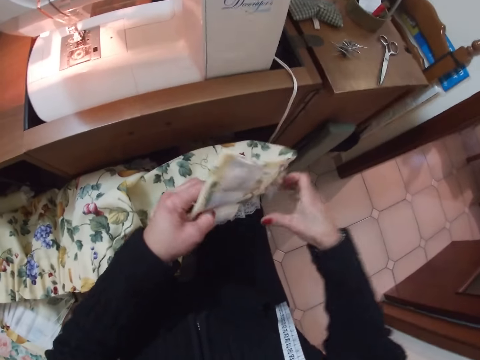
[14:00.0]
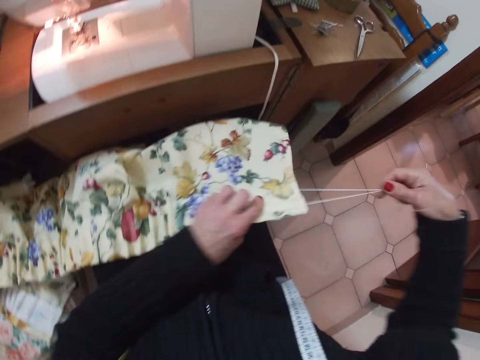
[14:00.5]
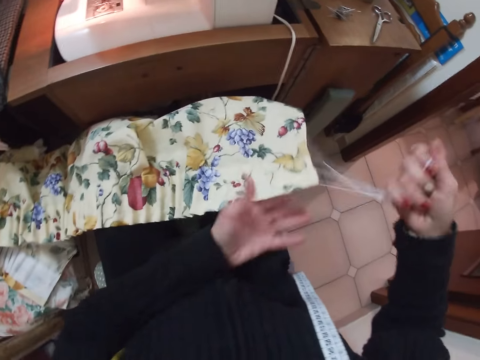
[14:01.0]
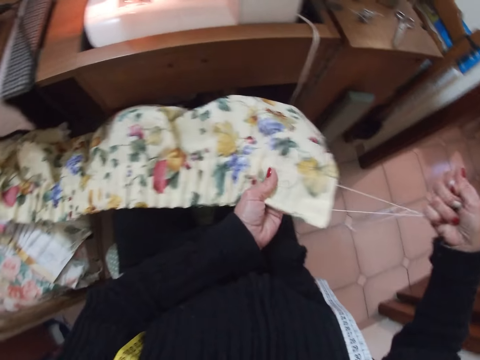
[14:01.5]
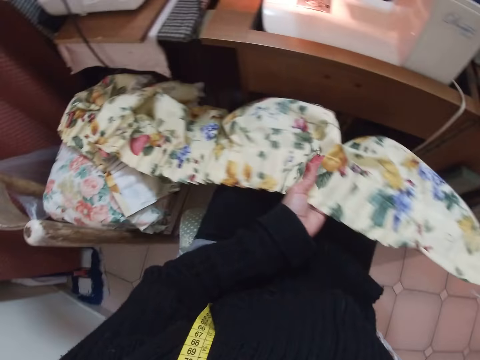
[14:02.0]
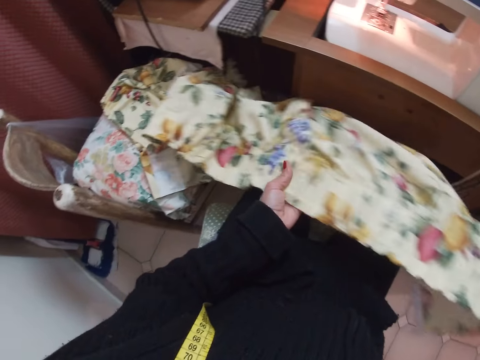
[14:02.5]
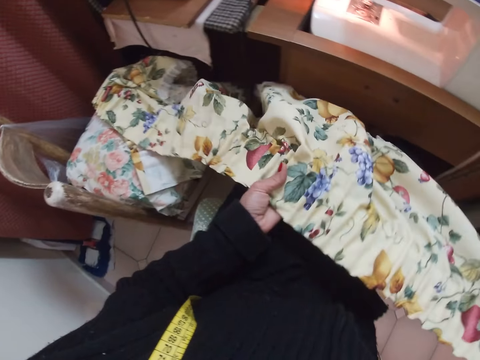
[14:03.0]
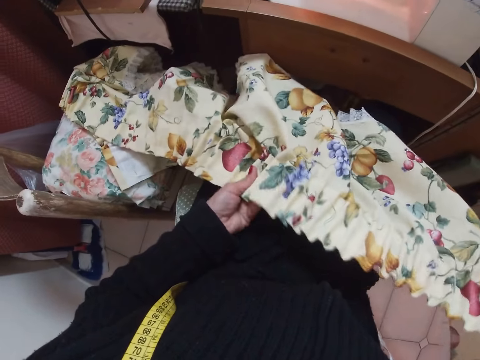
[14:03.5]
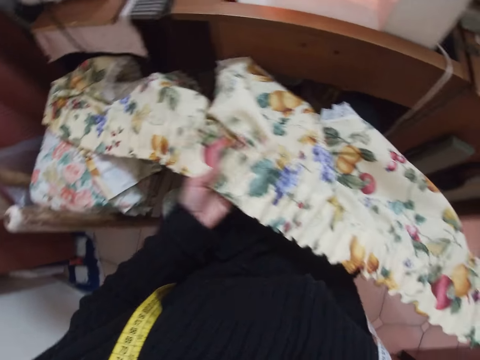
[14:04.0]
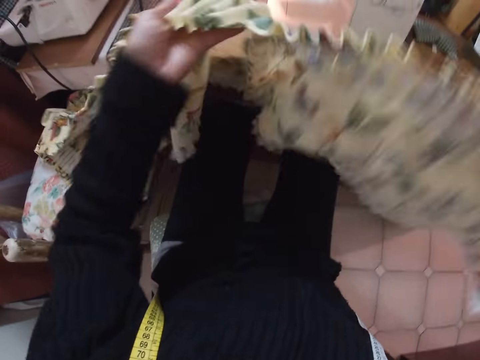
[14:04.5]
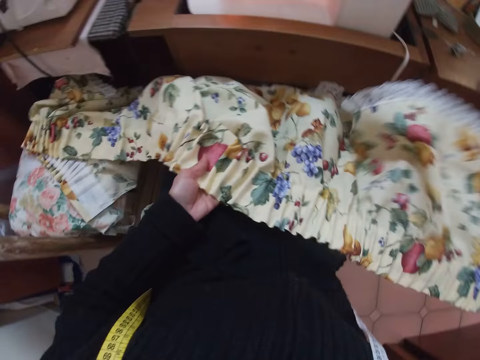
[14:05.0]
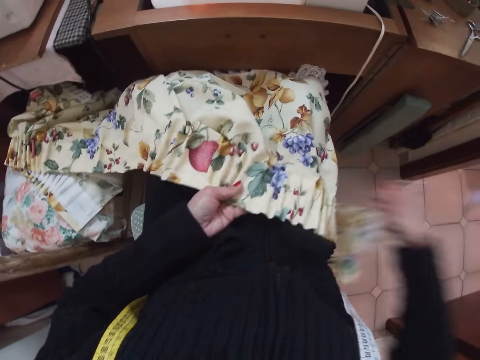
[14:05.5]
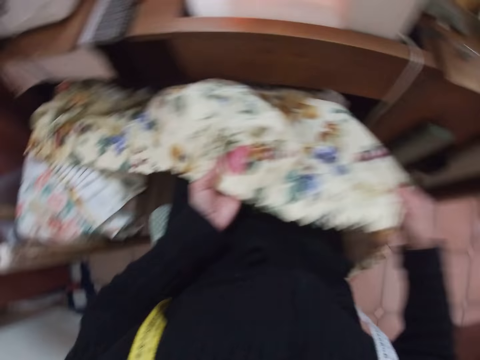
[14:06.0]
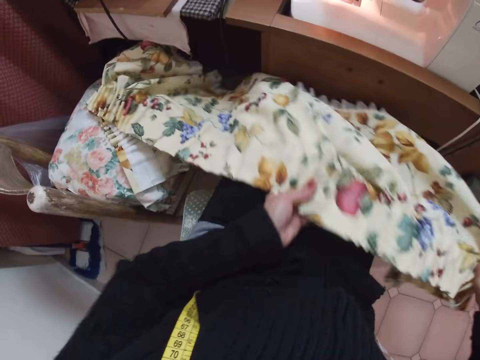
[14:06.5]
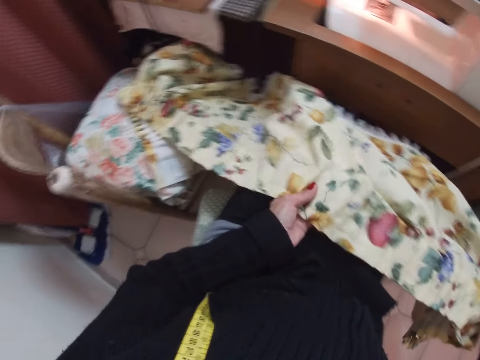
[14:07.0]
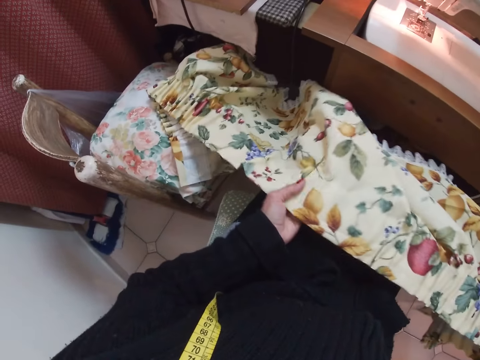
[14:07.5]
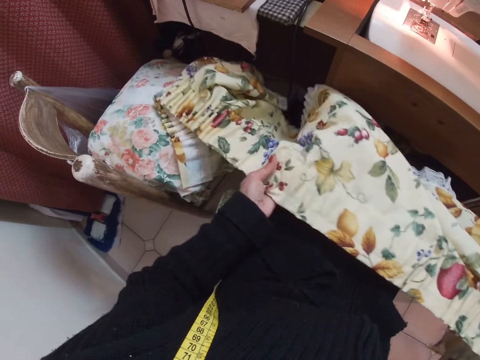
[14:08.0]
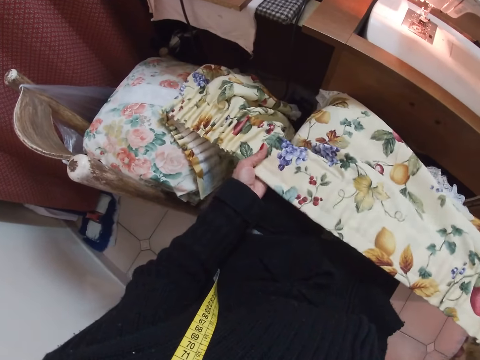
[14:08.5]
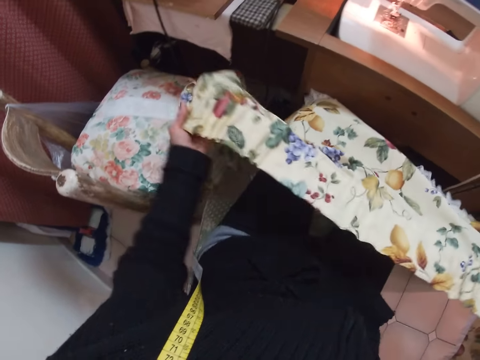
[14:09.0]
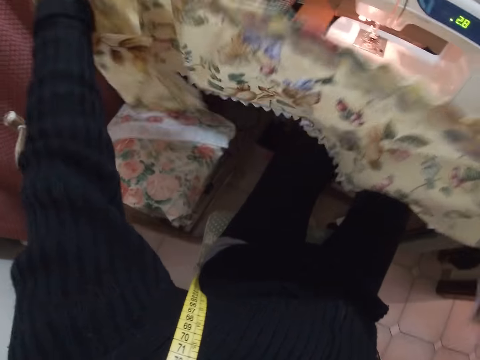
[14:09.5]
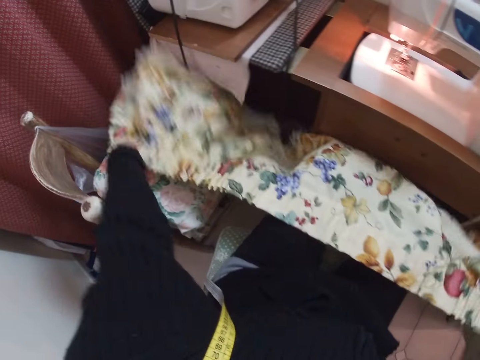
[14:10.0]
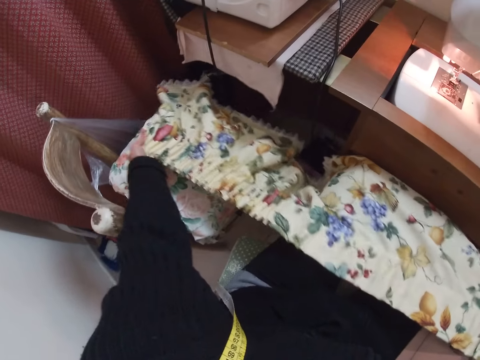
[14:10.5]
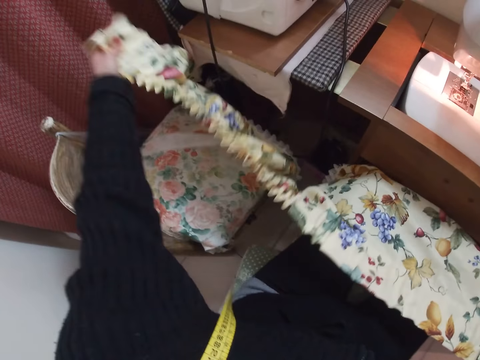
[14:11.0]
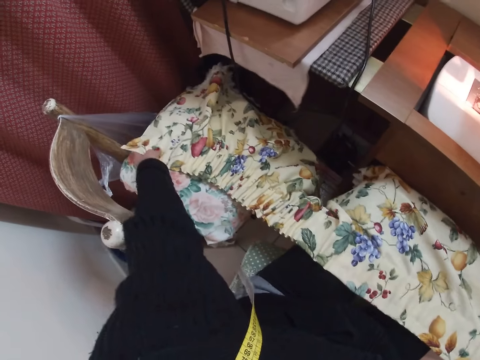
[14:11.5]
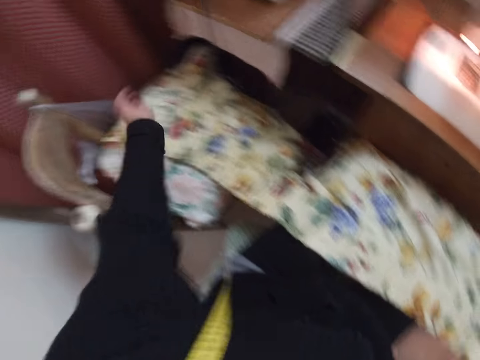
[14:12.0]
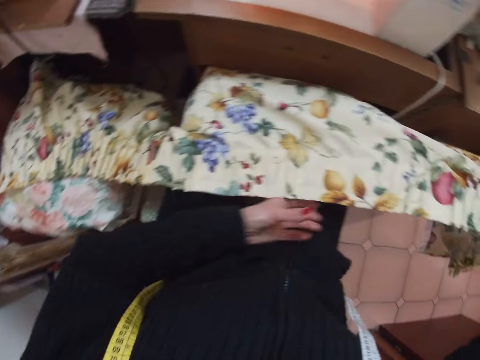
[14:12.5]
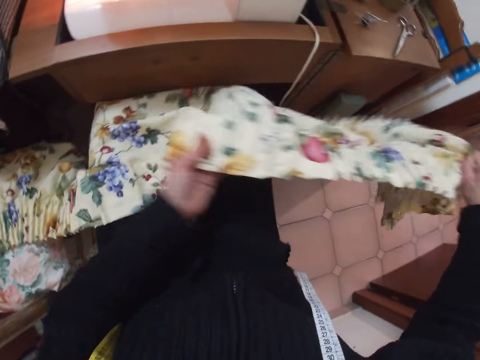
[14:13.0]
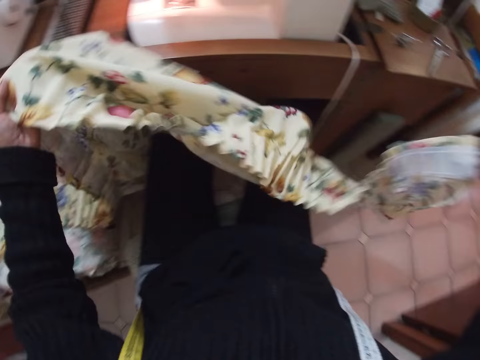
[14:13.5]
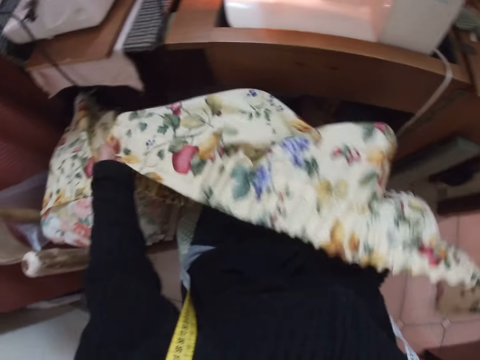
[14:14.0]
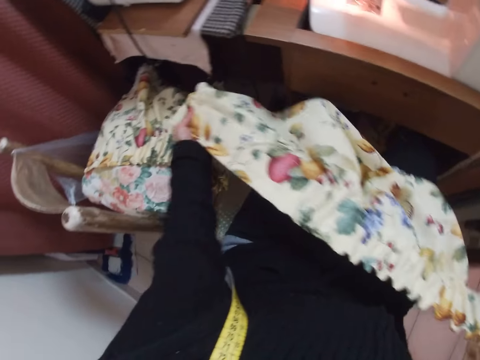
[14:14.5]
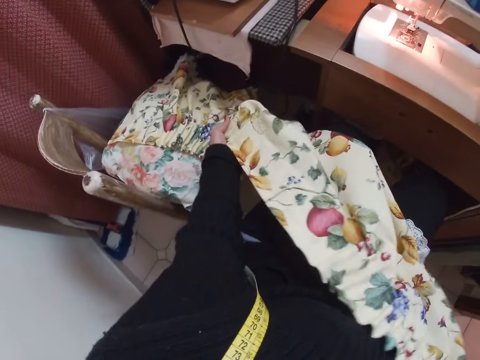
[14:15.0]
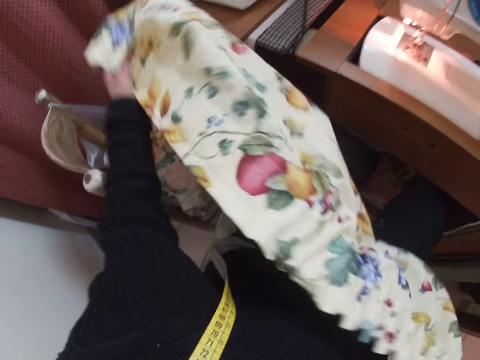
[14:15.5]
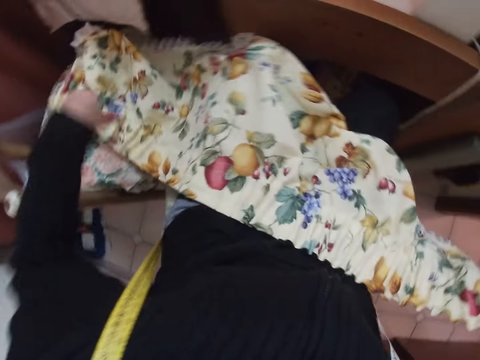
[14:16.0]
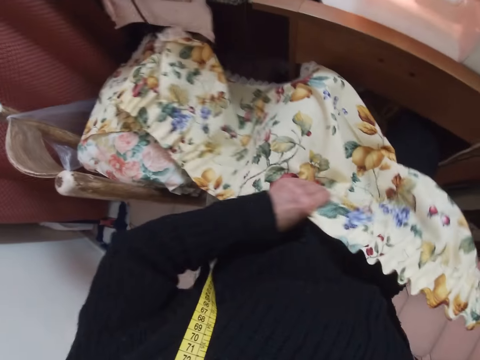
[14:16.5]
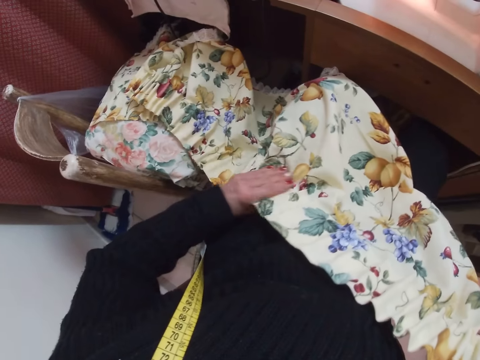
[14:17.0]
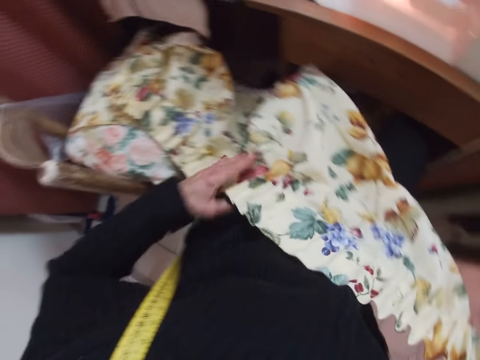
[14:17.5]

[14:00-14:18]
The camera wearer pulls the thread from the fabric with her right hand. She straightens out the fabric with her left hand. She spreads the fabric on her thighs. She straightens out the fabric with her left hand. She spreads the fabric on her thighs. She straightens out the fabric with her left hand.

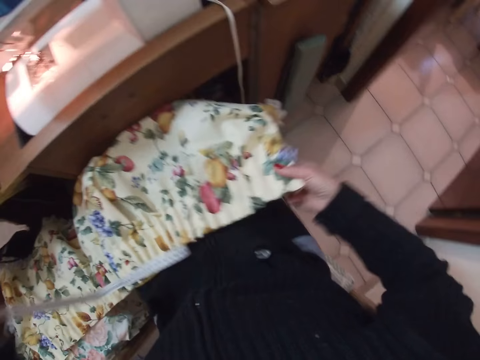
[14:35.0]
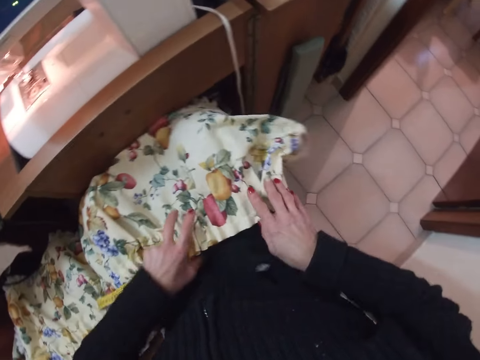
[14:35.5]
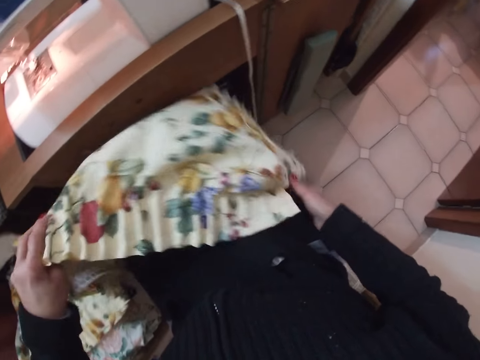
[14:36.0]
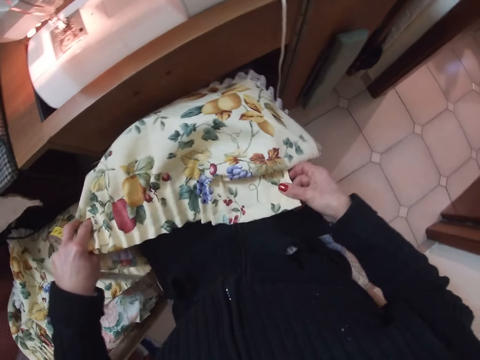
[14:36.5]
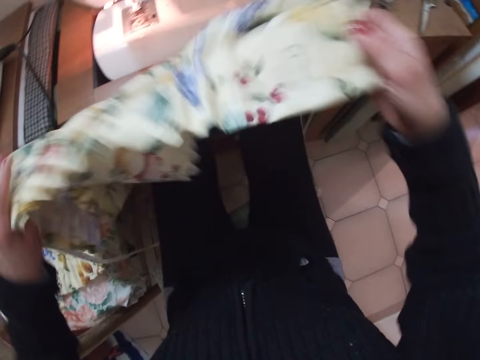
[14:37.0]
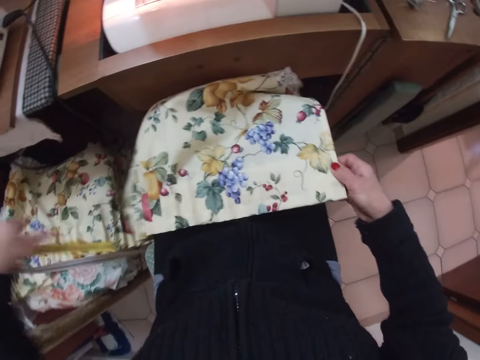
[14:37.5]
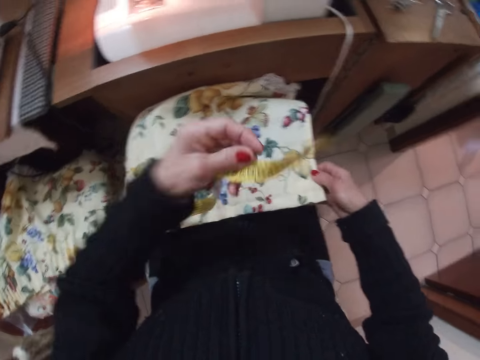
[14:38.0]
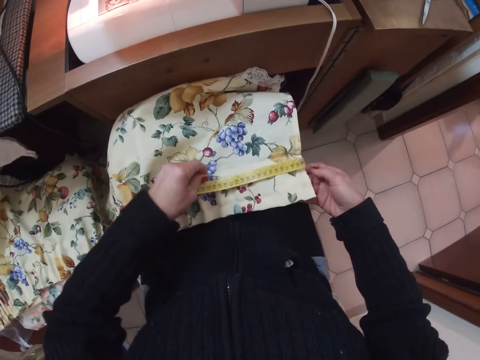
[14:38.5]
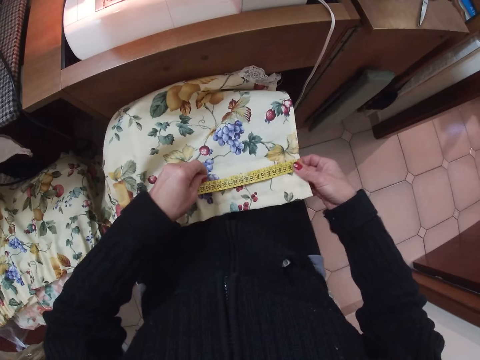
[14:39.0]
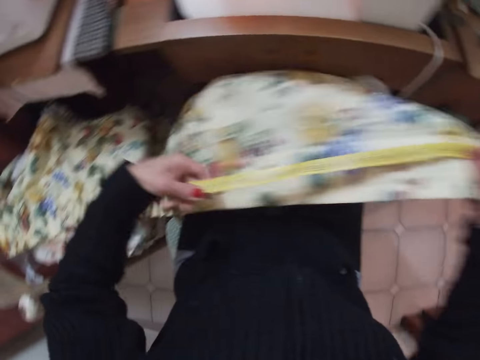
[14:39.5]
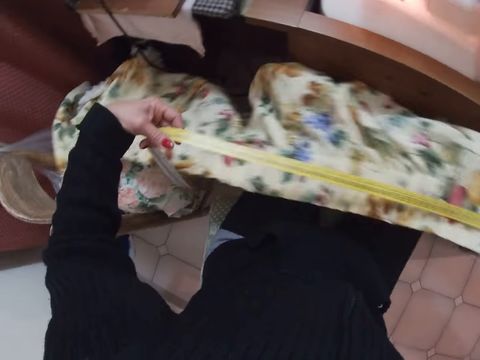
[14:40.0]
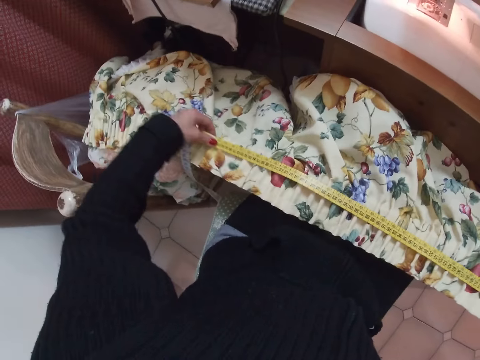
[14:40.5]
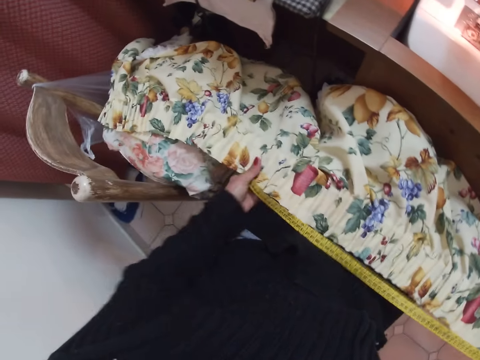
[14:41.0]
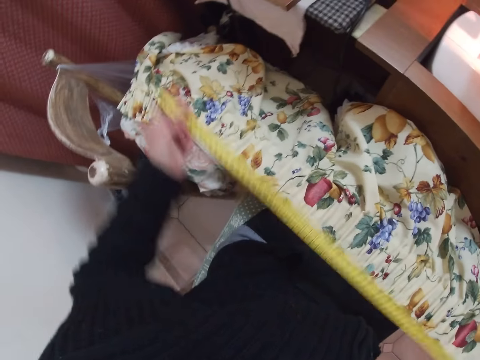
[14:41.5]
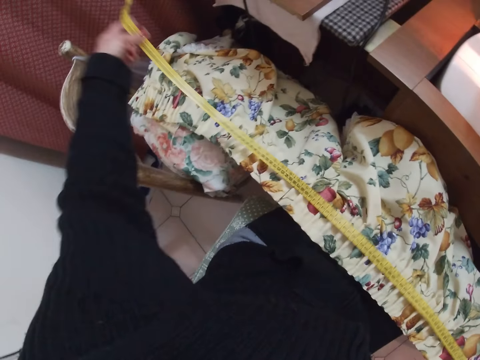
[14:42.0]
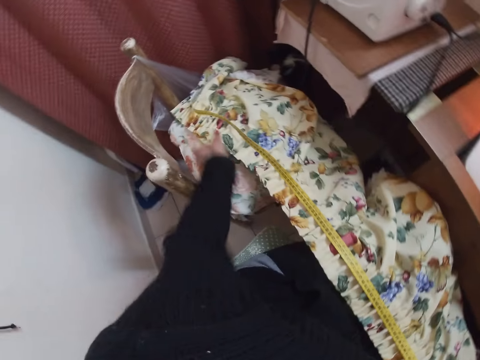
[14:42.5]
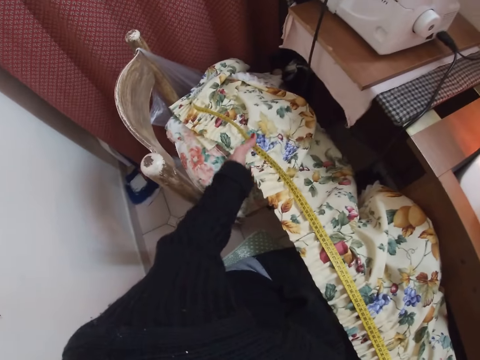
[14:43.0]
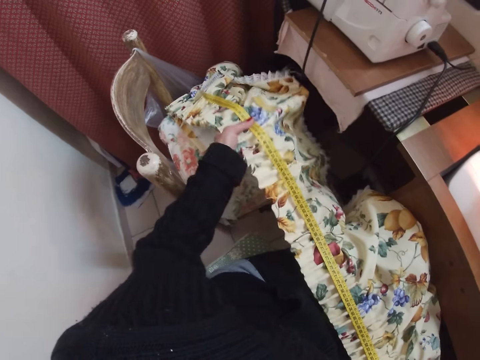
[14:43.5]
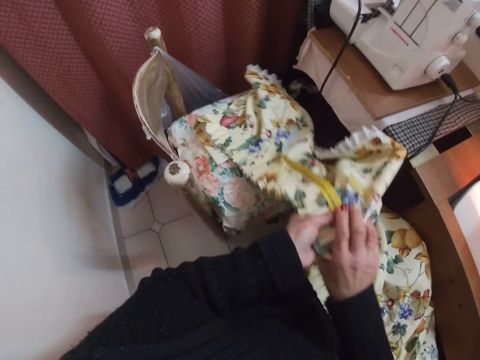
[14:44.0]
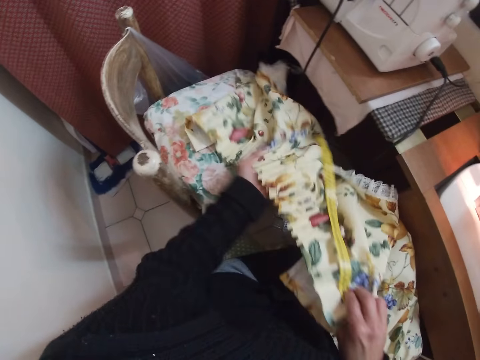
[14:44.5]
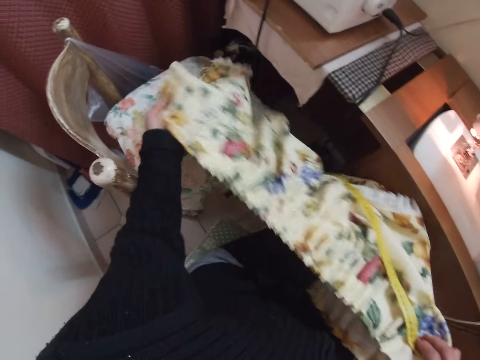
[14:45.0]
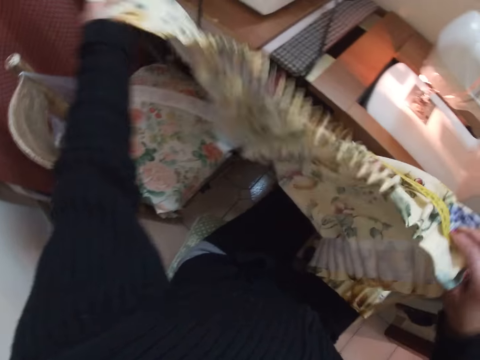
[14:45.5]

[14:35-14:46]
The camera wearer straightens the fabric on her thighs with her right hand. She measures the fabric with the measuring tape.
